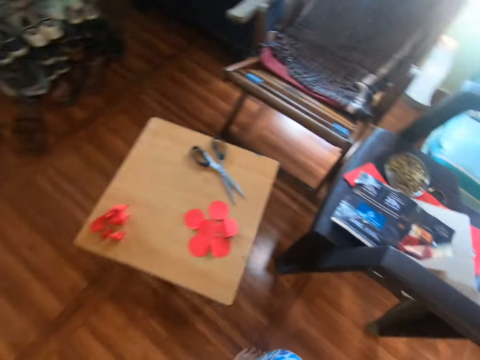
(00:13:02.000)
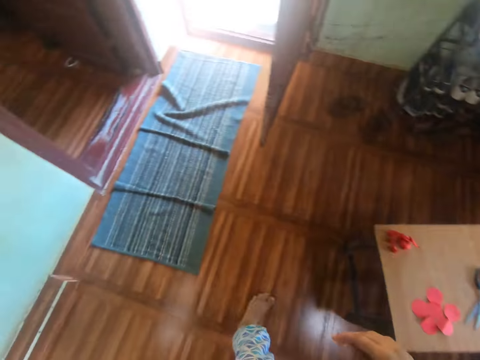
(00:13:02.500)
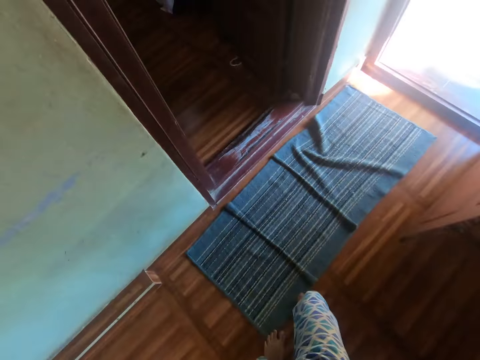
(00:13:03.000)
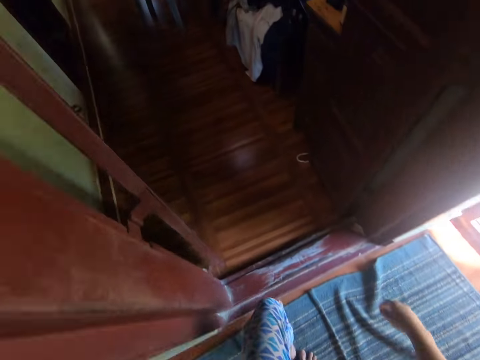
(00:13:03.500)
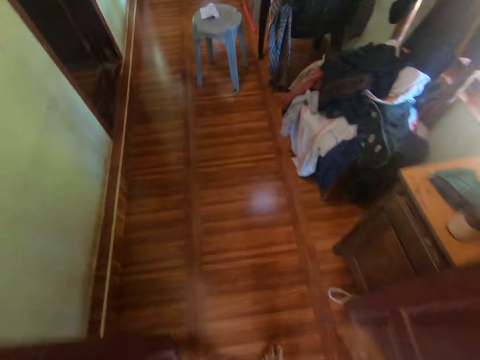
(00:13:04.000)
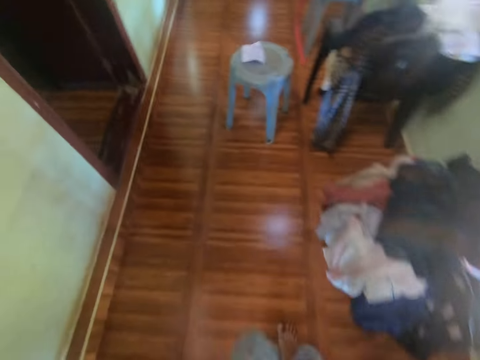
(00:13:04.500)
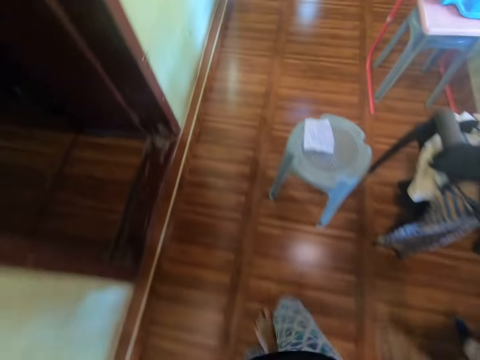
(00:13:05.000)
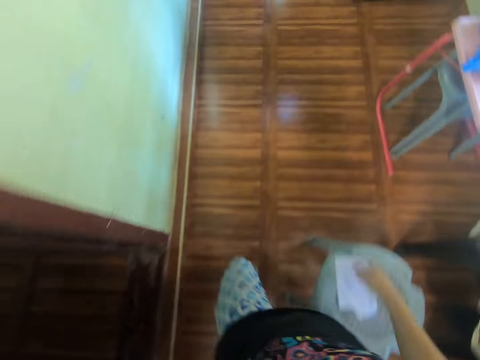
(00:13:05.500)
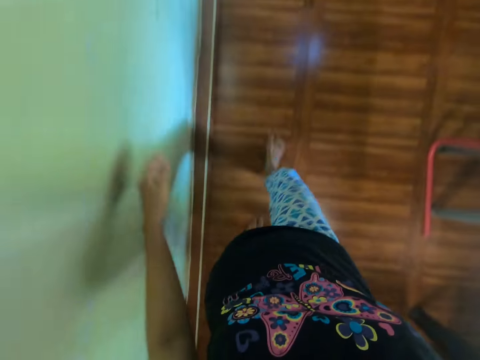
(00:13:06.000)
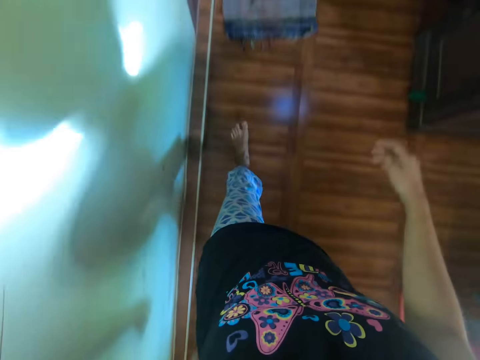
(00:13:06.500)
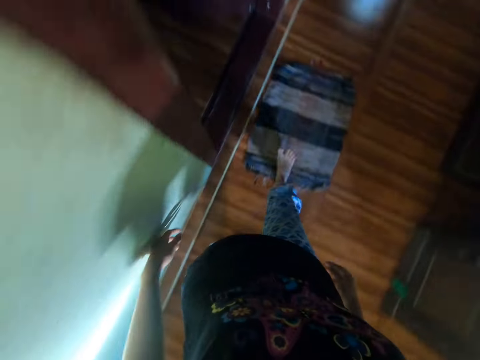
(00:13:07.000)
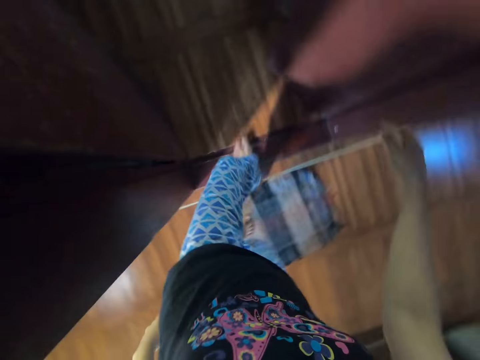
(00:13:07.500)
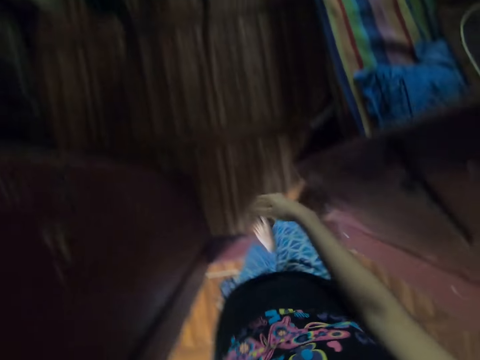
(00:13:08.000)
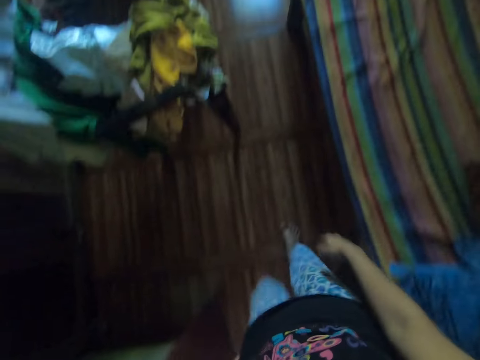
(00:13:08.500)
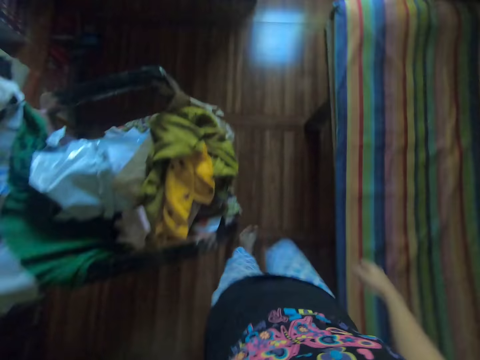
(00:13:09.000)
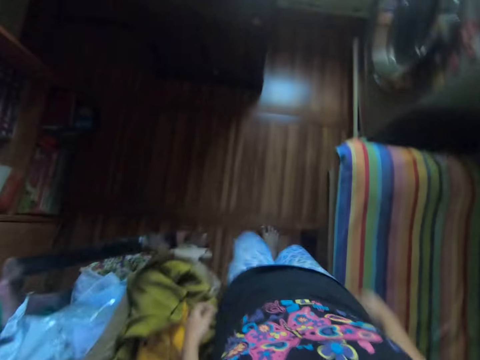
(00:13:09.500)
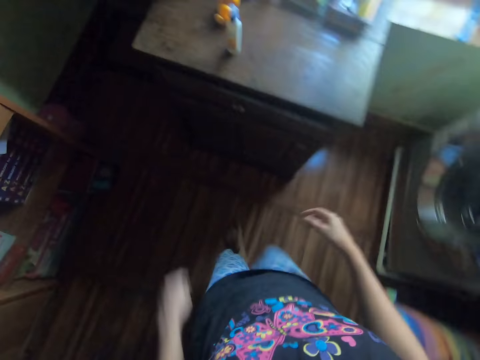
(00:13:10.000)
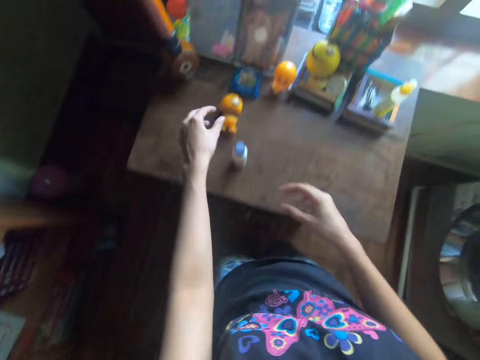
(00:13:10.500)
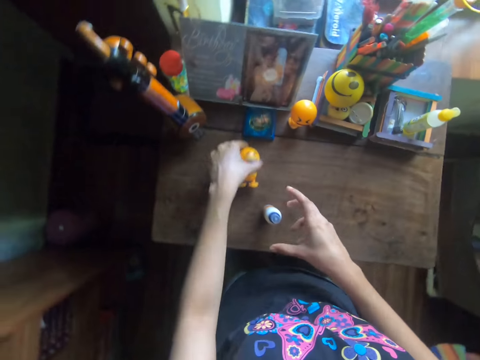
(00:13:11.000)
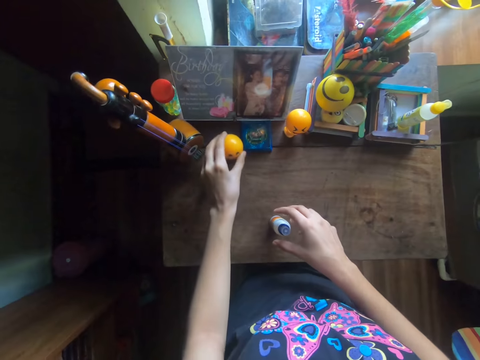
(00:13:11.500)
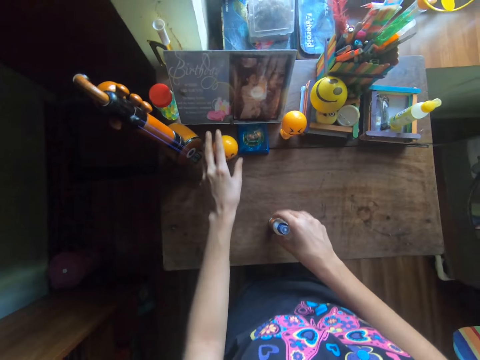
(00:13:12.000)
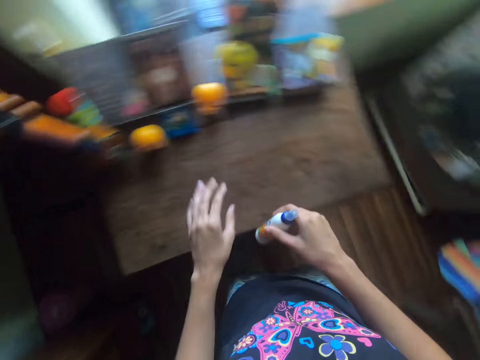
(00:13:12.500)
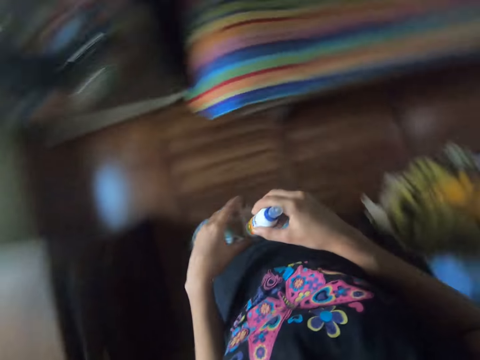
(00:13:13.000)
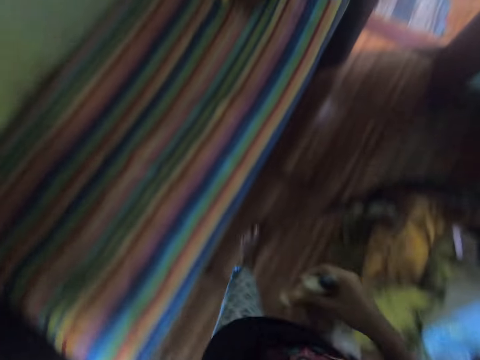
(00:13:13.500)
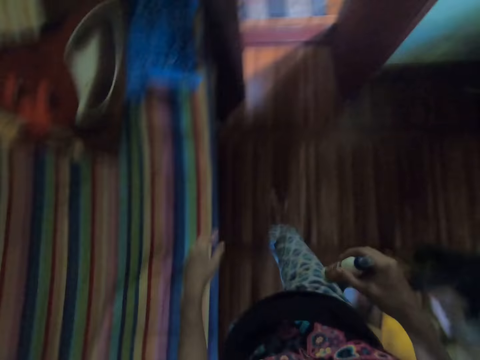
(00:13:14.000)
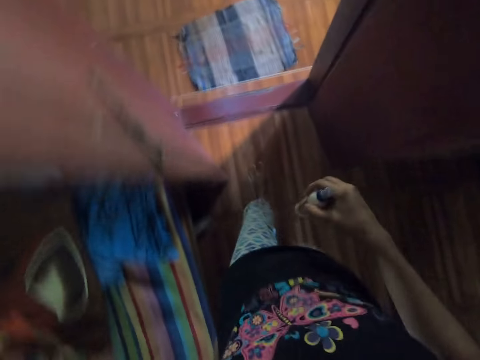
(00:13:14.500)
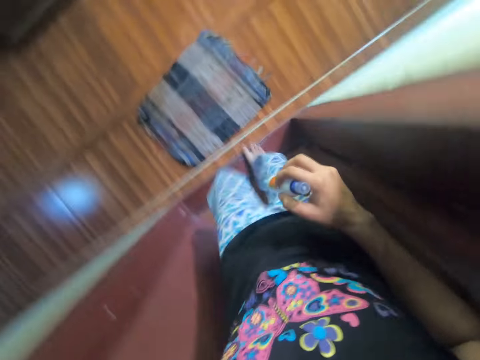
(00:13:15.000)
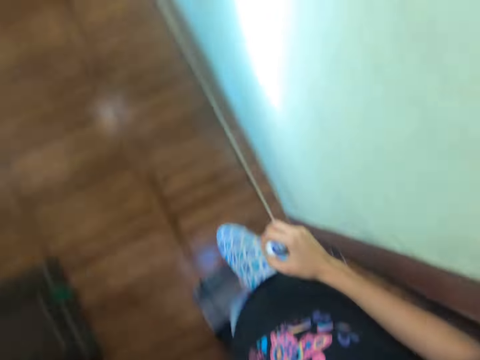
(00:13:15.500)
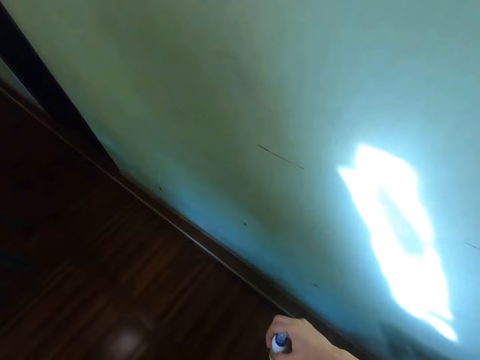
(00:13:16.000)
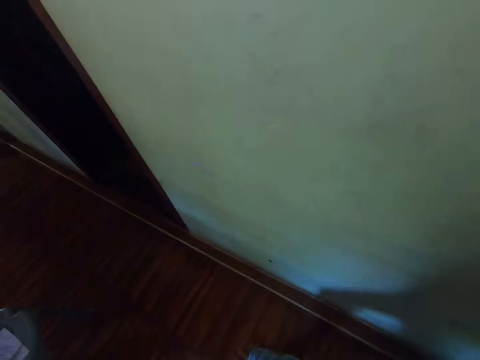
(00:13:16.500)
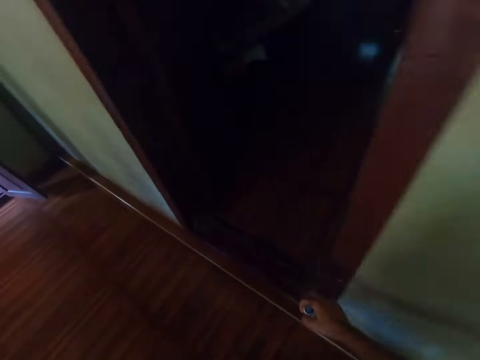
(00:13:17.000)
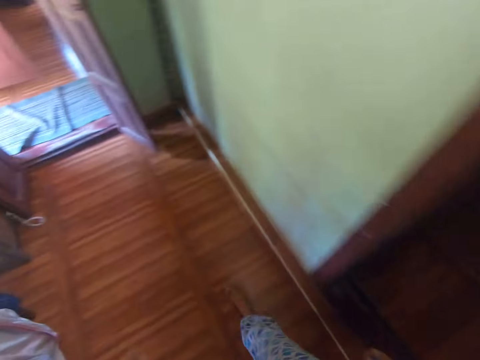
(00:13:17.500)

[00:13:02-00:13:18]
The camera wearer walks around the room. They move the toy on the desk. They take a container from the desk. They walk around the room.

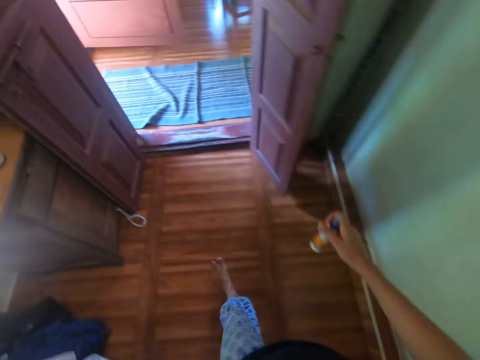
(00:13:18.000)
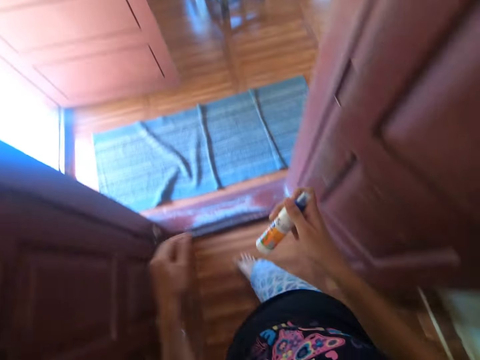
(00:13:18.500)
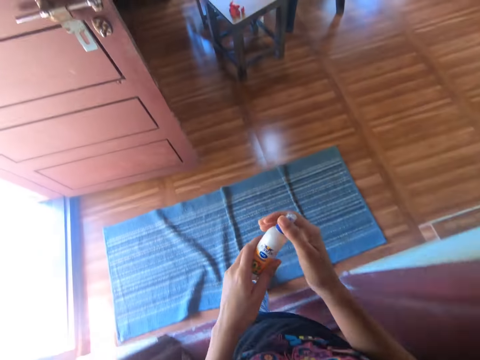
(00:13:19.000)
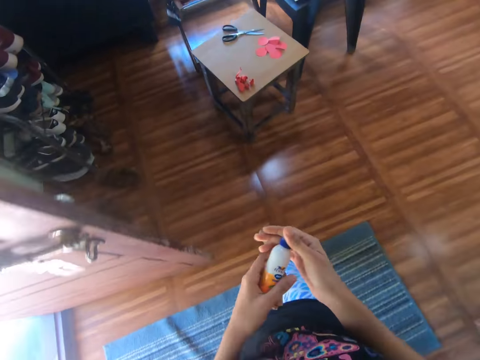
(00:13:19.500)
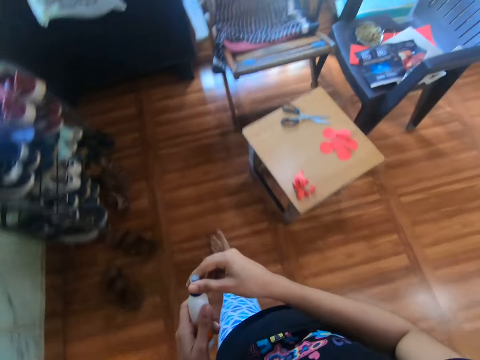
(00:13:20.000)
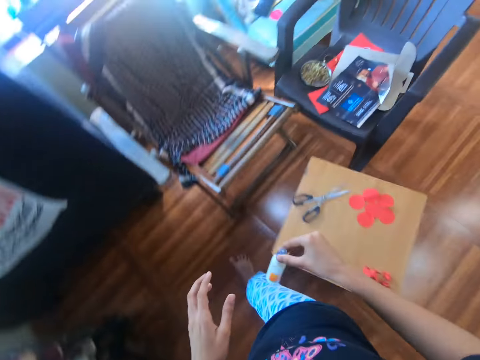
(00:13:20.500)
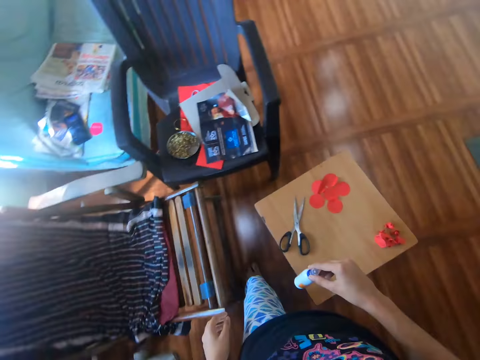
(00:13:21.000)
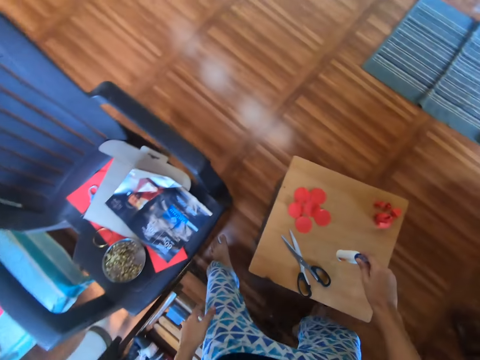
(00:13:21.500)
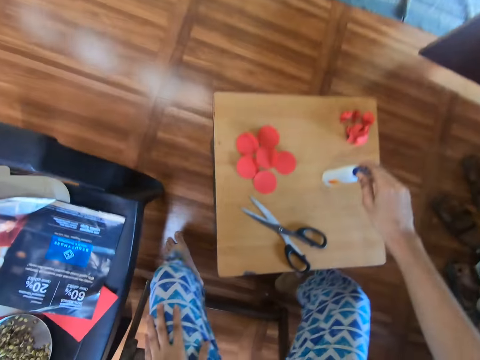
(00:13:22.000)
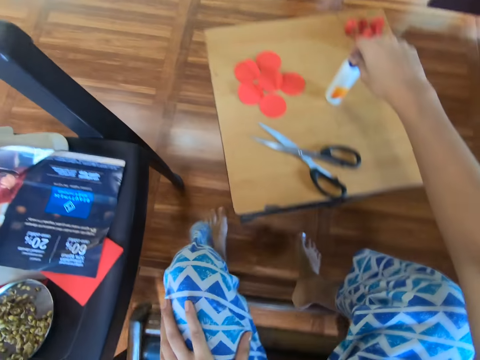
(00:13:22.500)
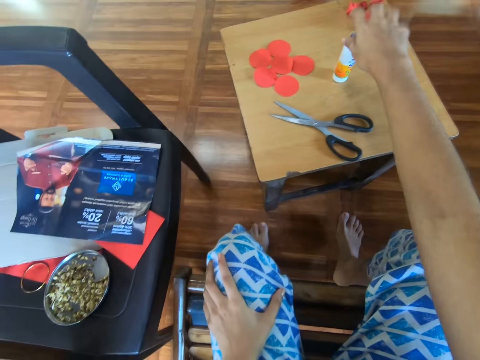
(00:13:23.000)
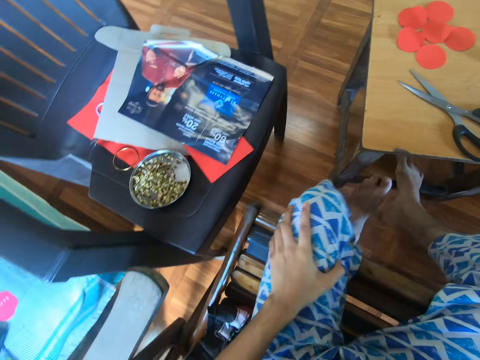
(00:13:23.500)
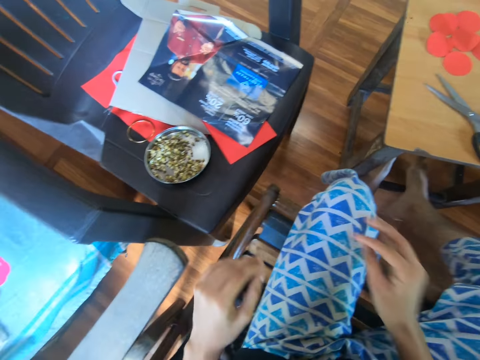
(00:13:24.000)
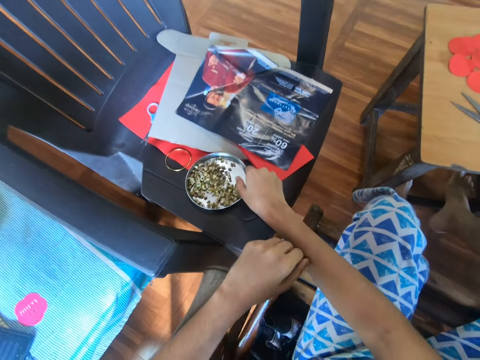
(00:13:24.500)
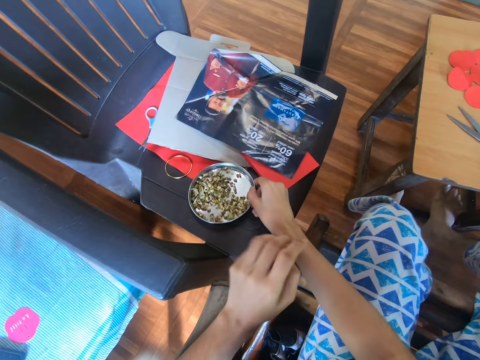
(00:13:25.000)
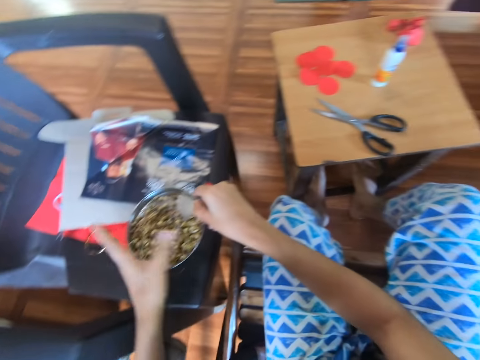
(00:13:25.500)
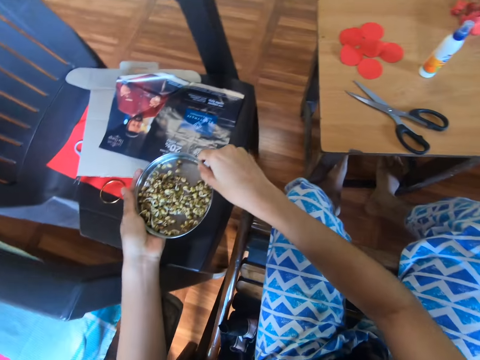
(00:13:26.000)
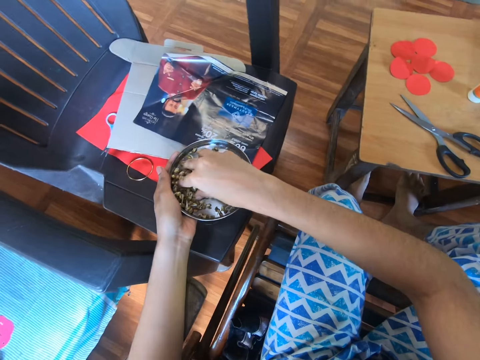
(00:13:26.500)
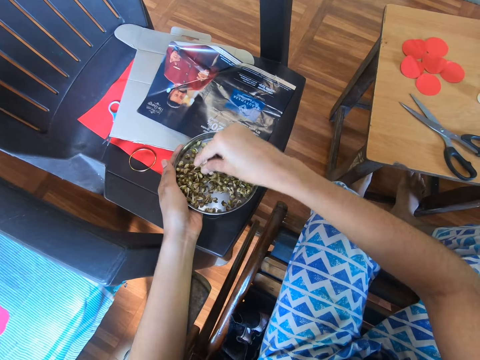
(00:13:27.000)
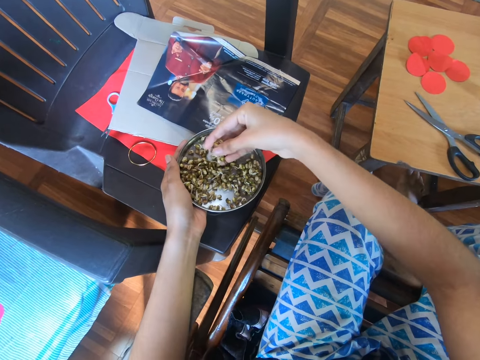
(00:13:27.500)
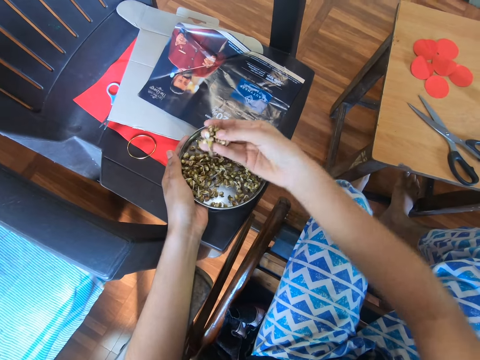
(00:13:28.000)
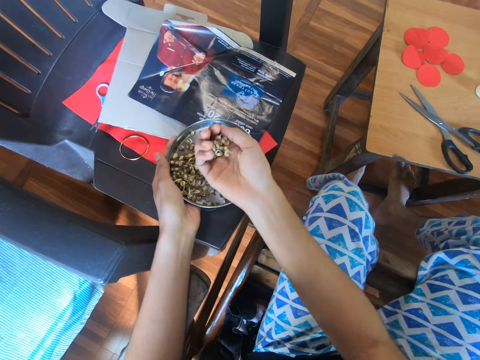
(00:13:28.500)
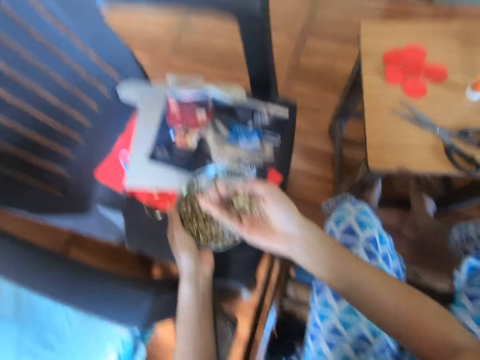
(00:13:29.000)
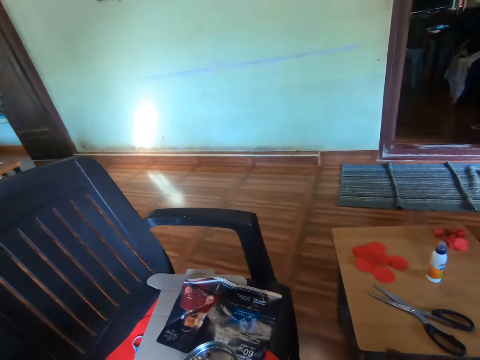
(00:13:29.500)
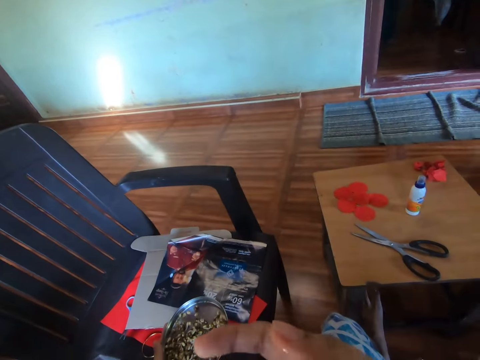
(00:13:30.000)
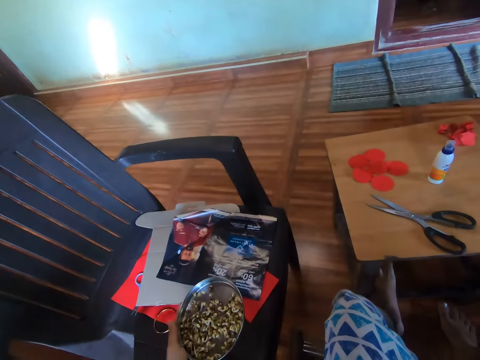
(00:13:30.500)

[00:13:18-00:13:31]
The camera wearer sits down on a chair. They drop the container on the table. They take a plate from the chair. They eat the cereal in the plate.
